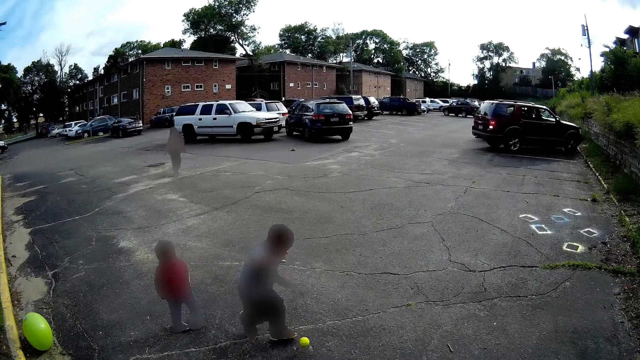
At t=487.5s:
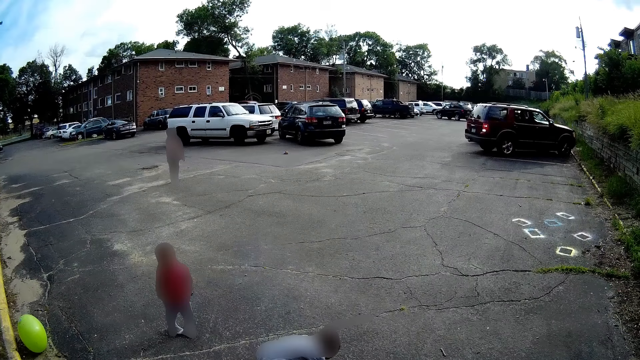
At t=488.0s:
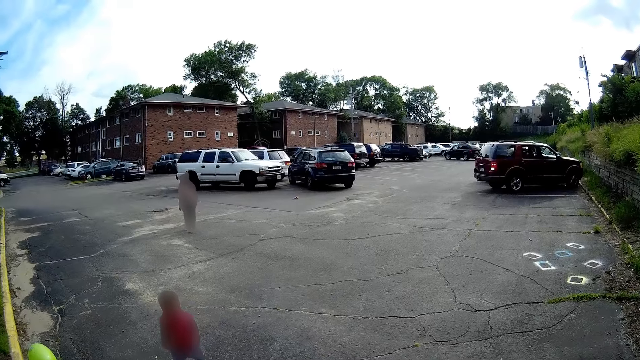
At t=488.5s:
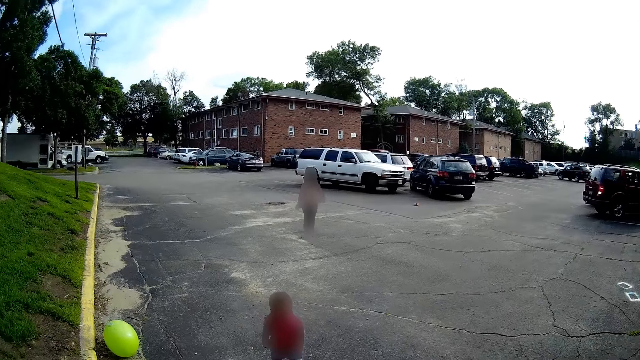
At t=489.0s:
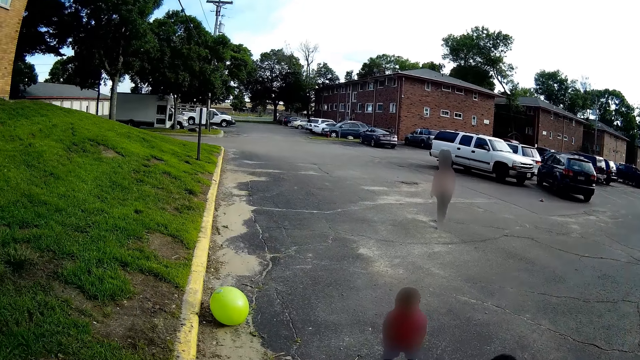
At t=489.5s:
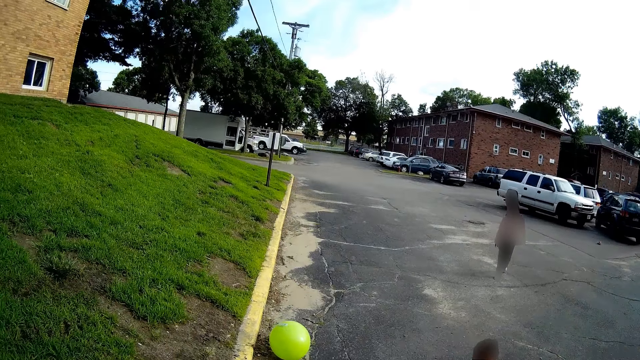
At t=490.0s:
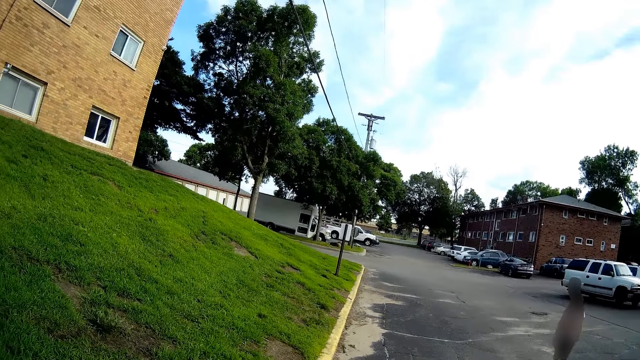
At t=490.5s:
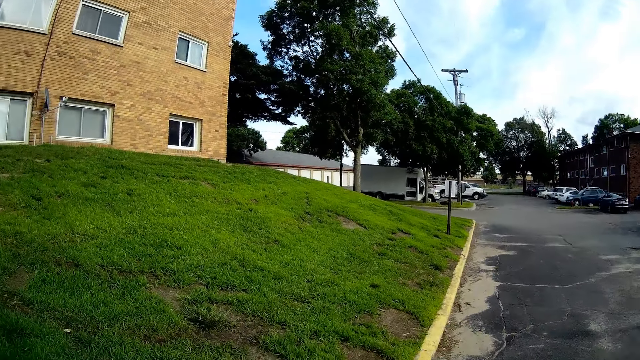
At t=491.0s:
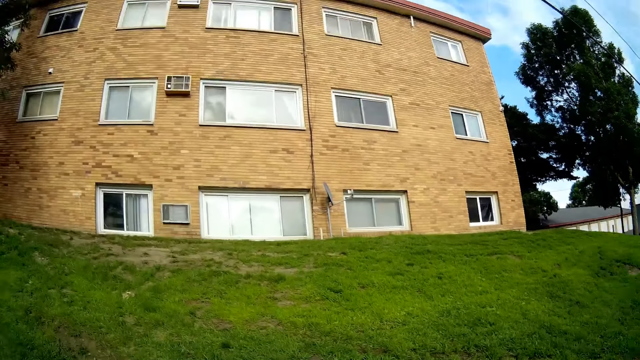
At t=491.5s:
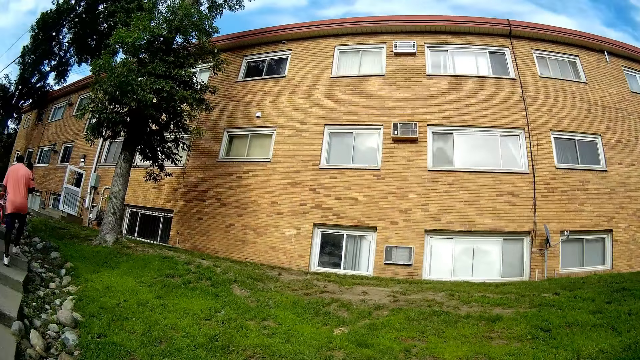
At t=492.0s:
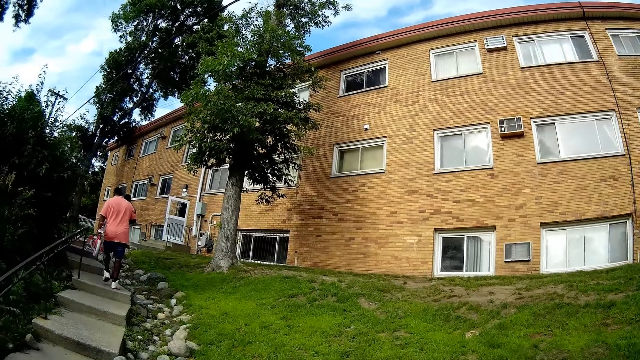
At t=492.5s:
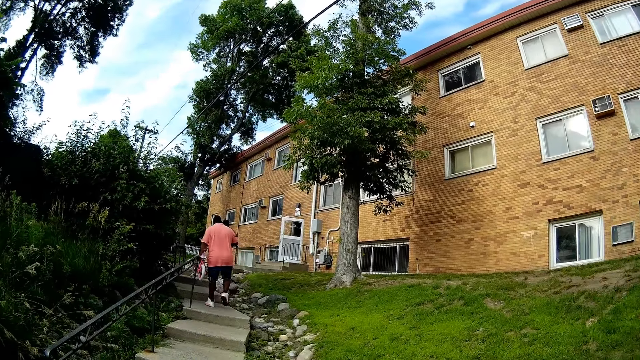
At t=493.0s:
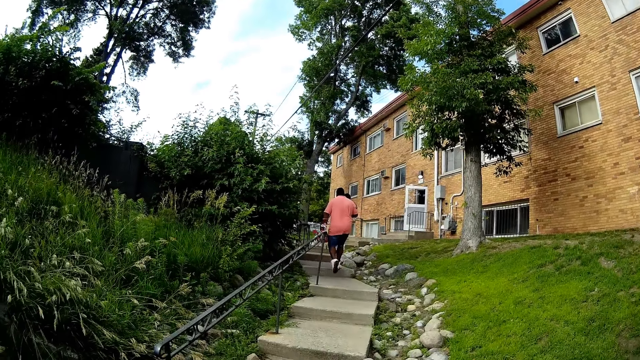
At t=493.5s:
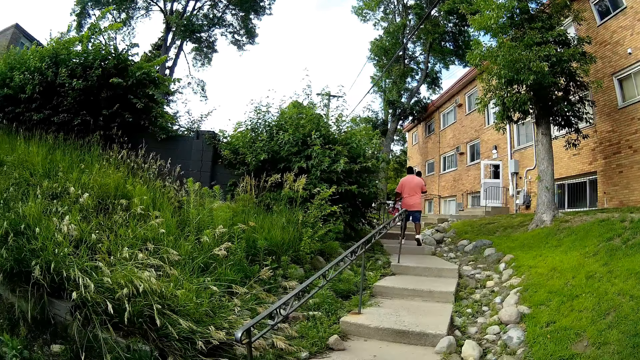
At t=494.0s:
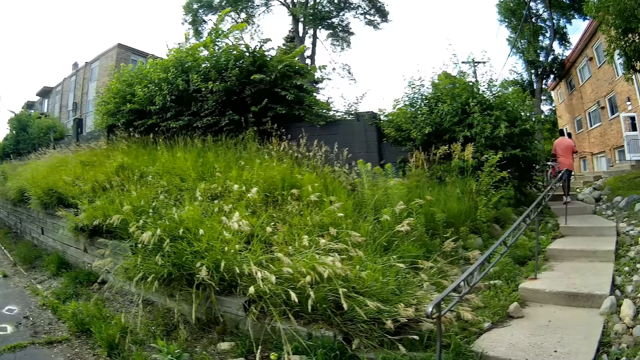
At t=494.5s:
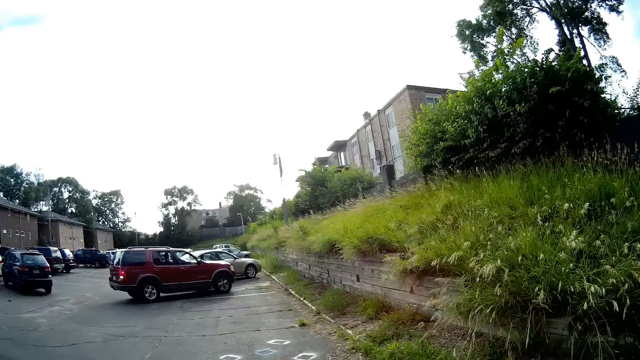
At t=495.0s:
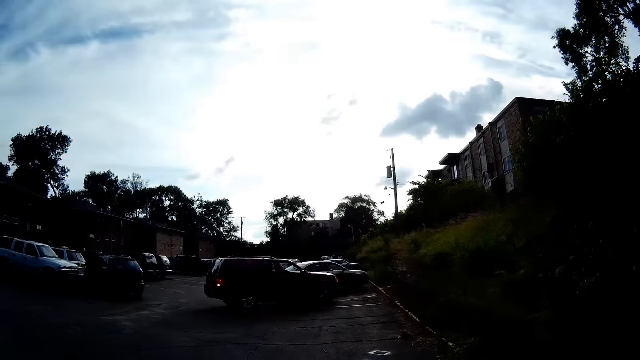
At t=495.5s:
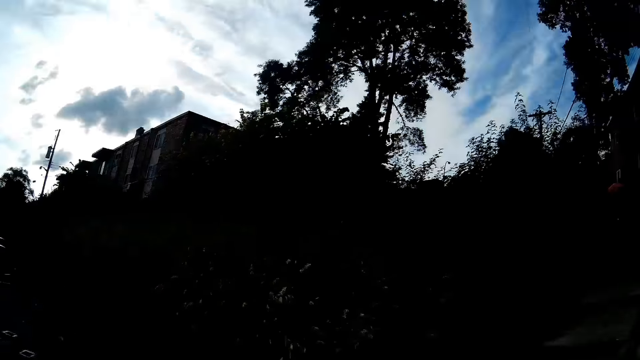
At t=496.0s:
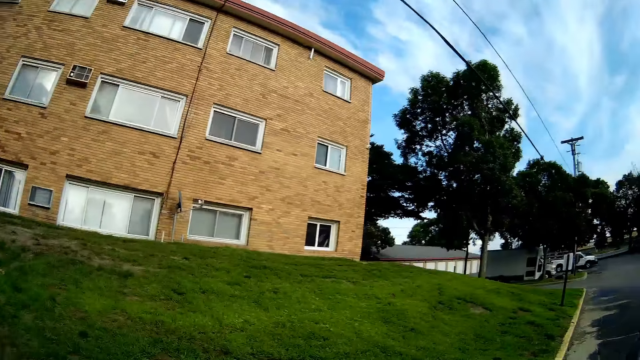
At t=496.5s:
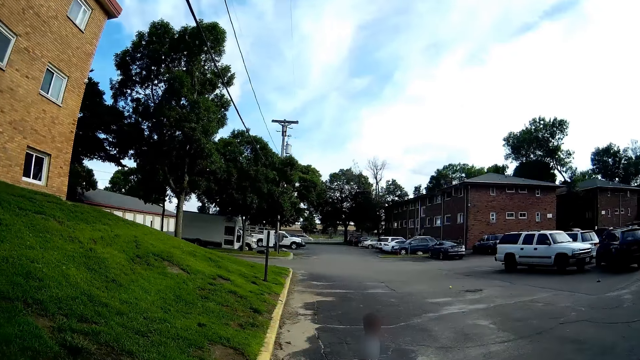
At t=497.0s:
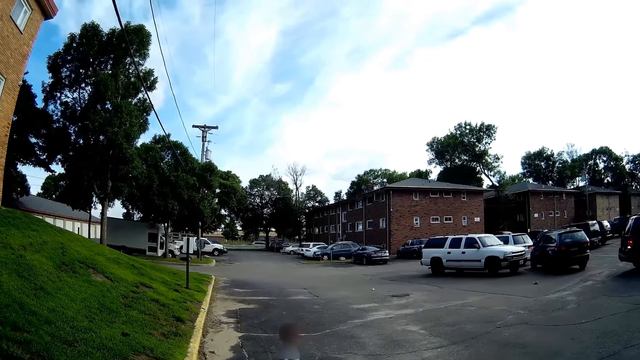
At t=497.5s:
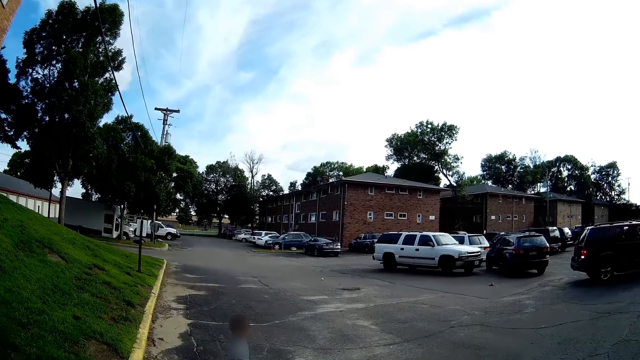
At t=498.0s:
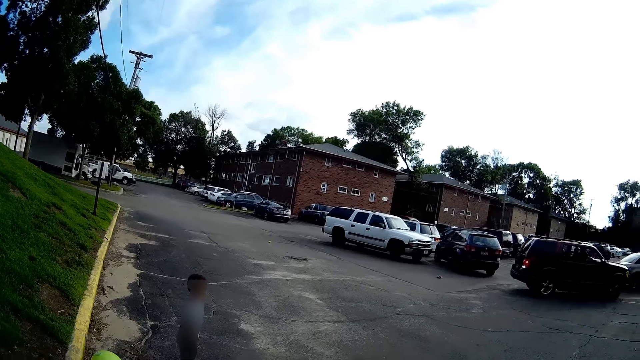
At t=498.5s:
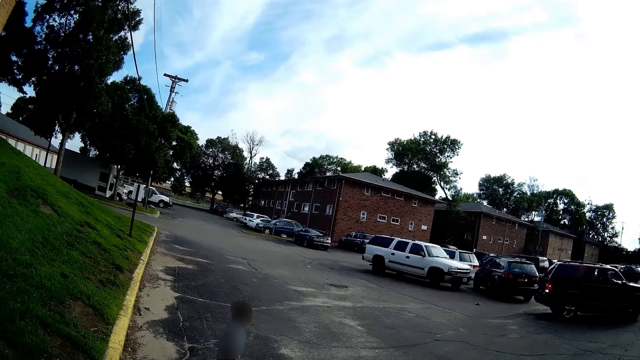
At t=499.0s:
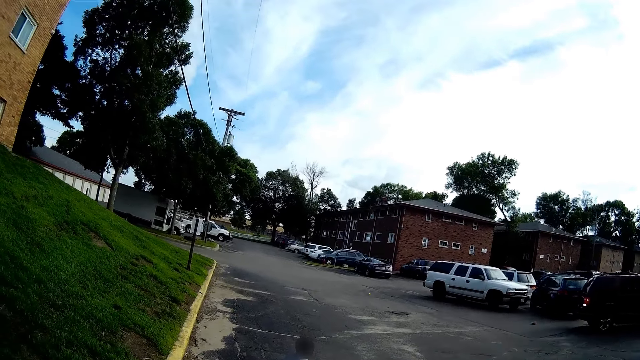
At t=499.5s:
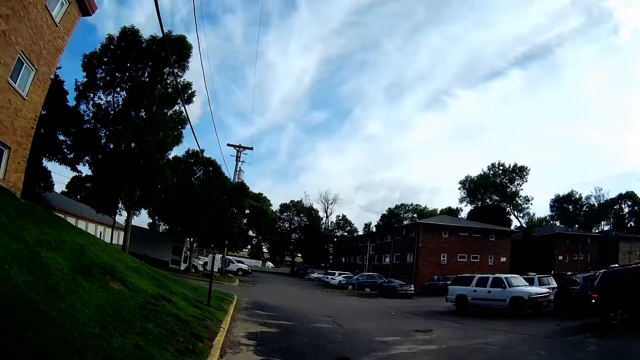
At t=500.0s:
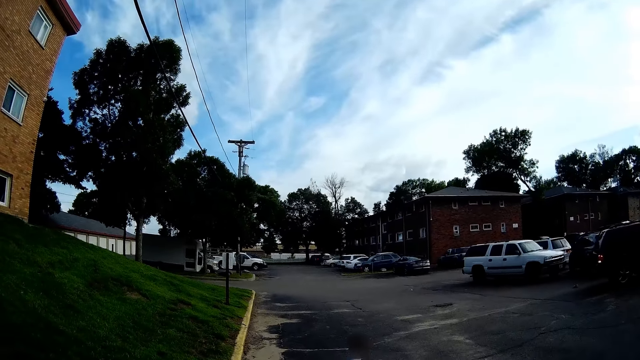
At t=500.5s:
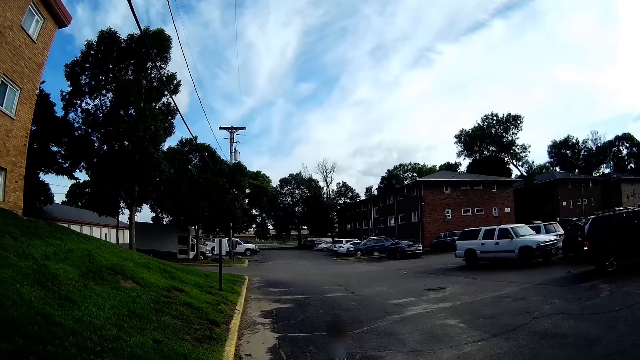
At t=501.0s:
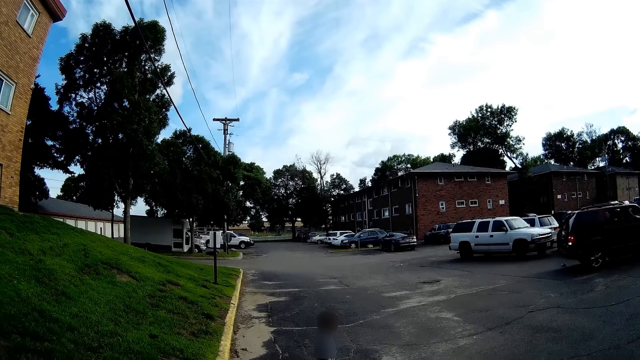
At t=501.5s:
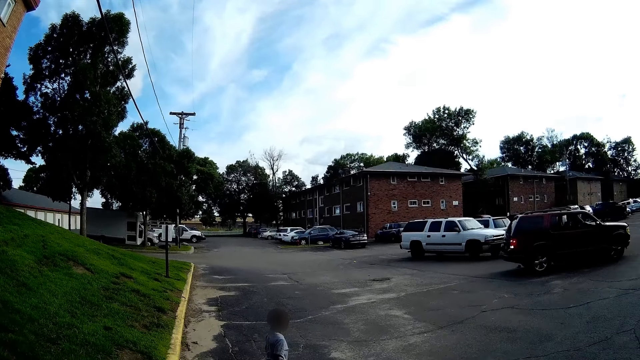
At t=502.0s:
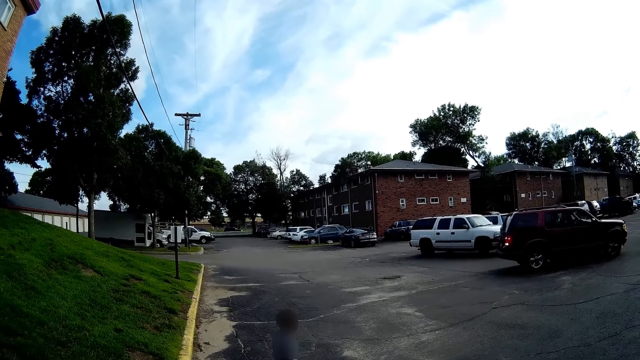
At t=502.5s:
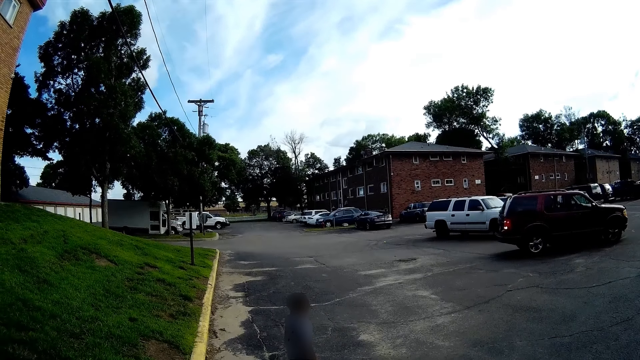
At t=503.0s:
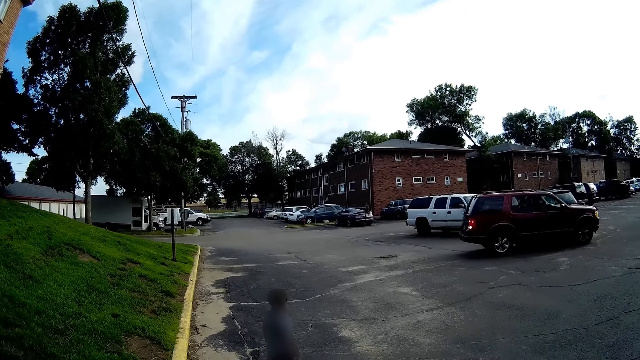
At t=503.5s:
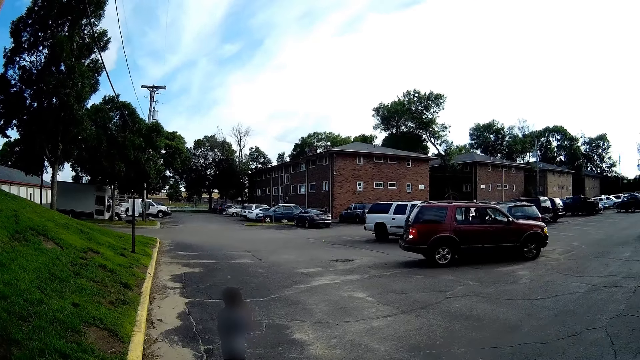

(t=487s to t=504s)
The boy falls on the ball. The camera wearer talks to the boy. The girl moves towards another boy and the first boy. The camera wearer stares at the man on the brick steps. They talk to the first boy. They stare at a red SUV car.

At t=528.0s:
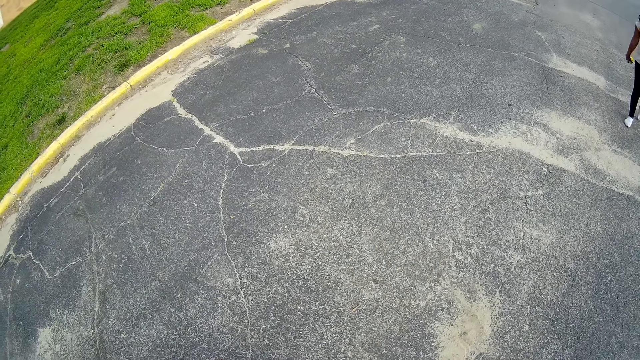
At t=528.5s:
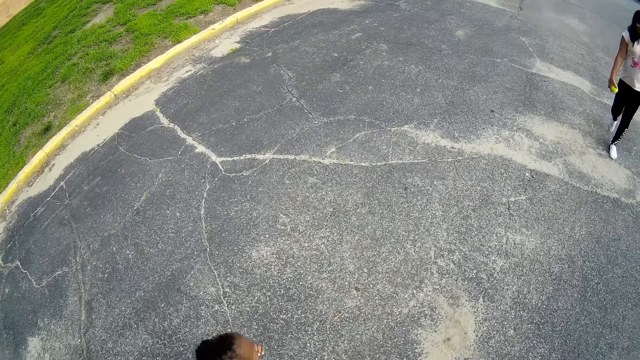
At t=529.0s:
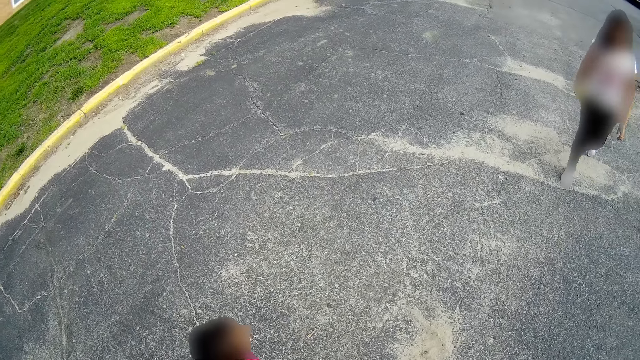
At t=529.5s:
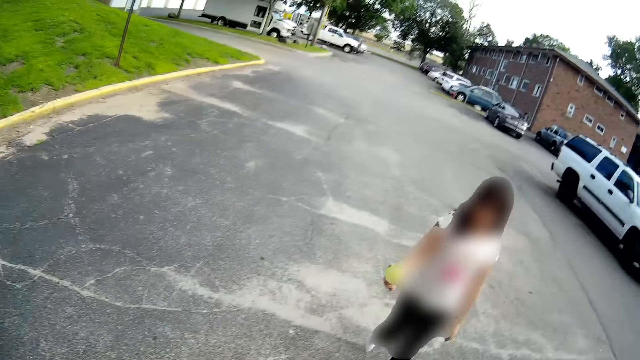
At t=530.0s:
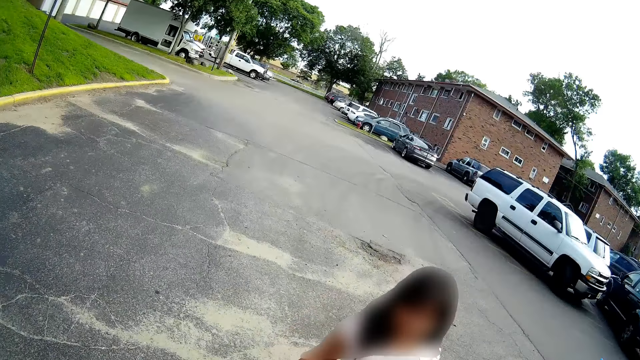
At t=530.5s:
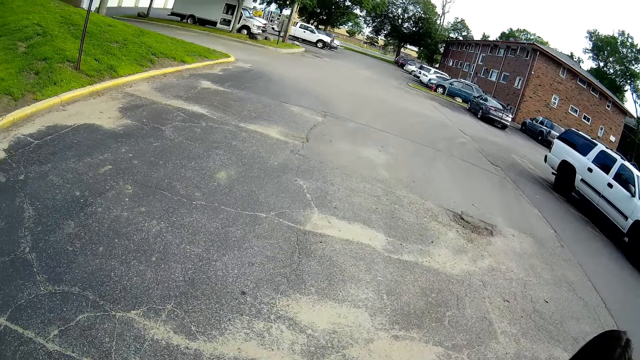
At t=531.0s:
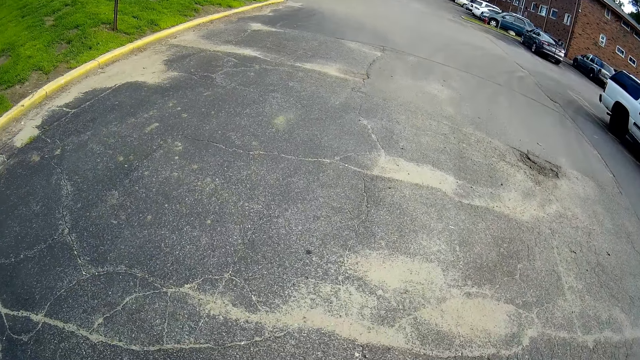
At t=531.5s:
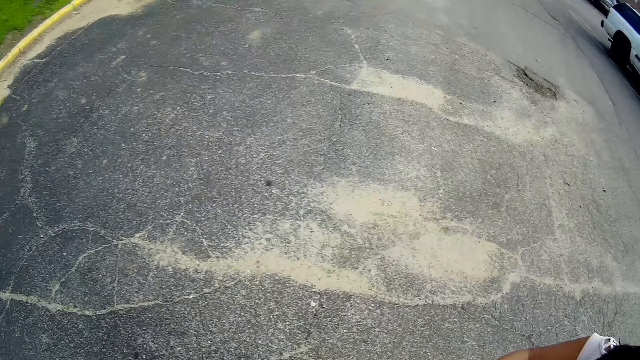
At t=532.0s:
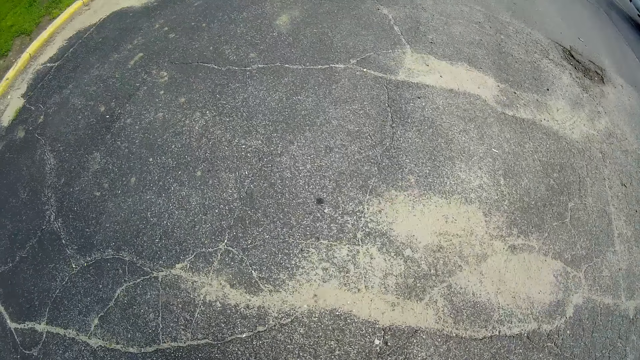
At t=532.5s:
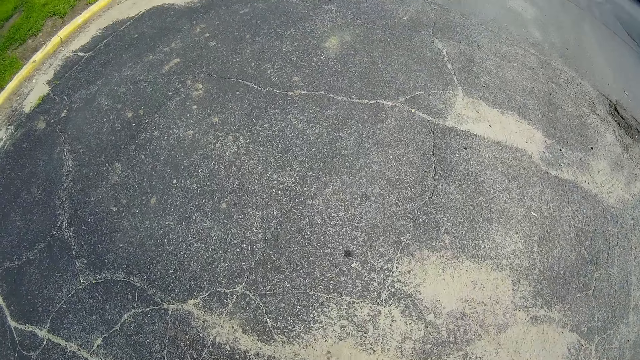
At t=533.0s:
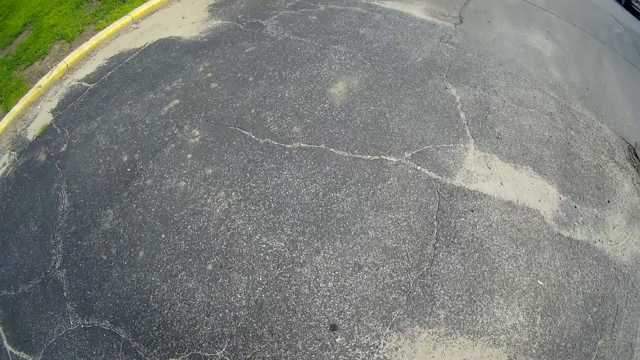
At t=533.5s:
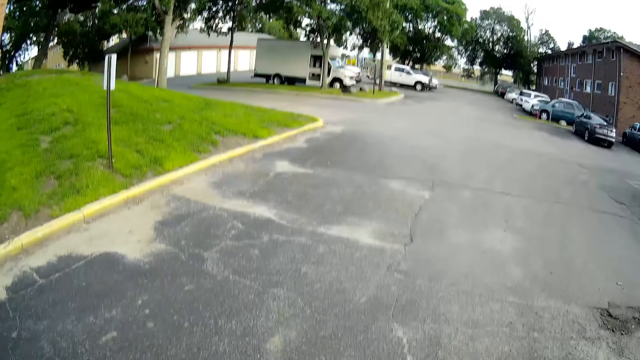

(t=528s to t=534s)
The girl extends the ball towards the camera wearer with her right hand.
